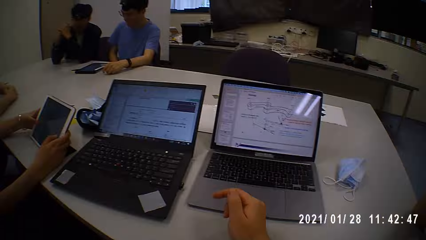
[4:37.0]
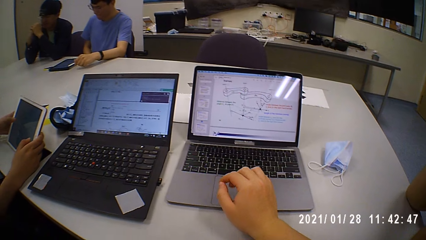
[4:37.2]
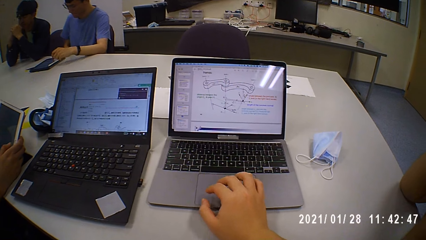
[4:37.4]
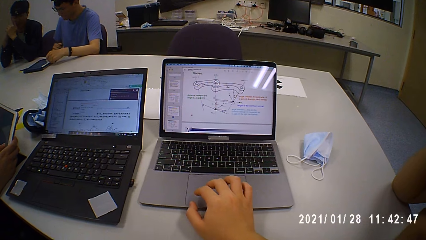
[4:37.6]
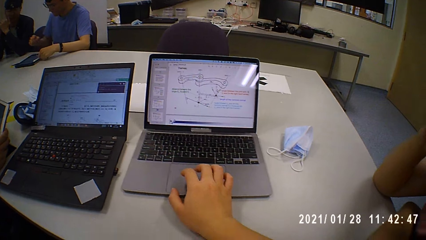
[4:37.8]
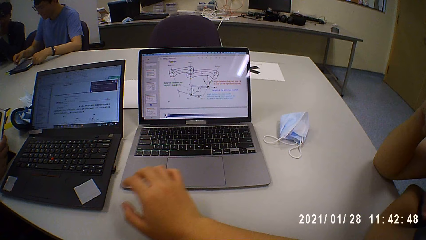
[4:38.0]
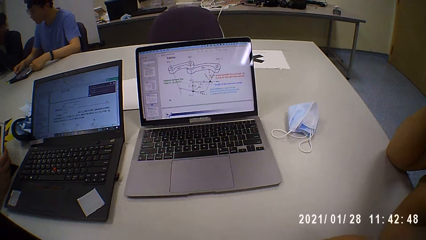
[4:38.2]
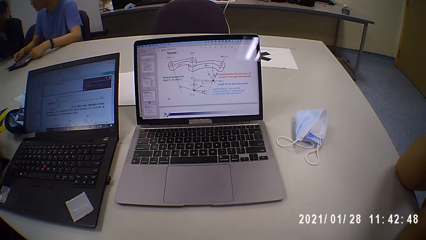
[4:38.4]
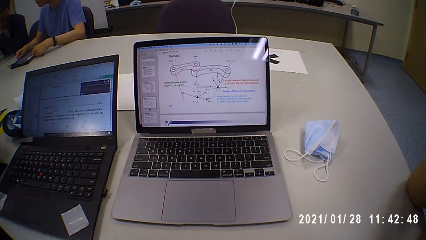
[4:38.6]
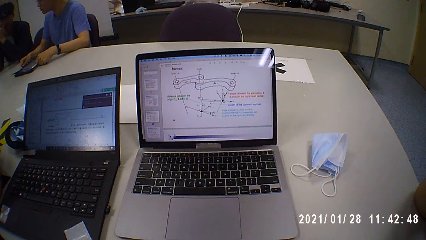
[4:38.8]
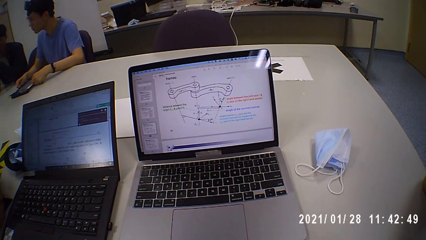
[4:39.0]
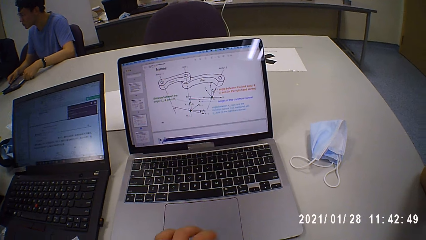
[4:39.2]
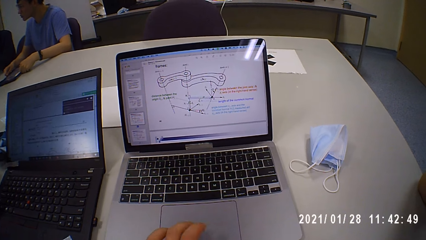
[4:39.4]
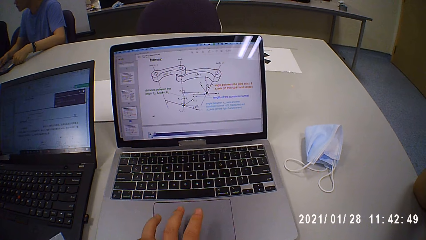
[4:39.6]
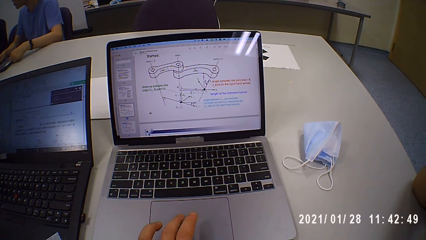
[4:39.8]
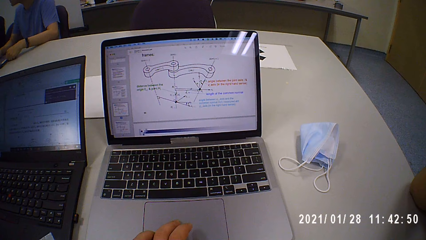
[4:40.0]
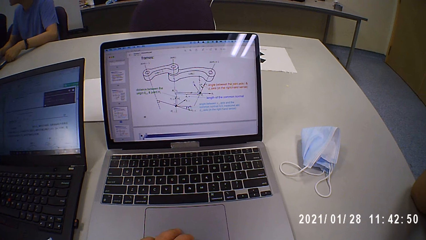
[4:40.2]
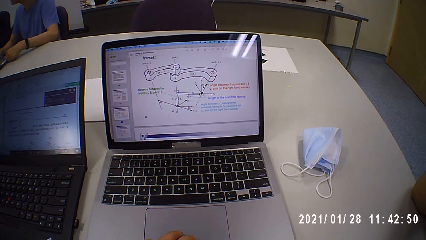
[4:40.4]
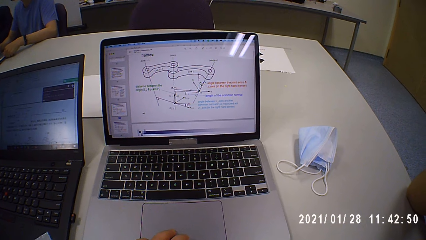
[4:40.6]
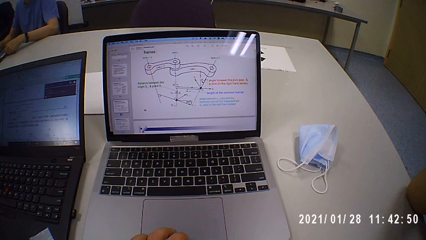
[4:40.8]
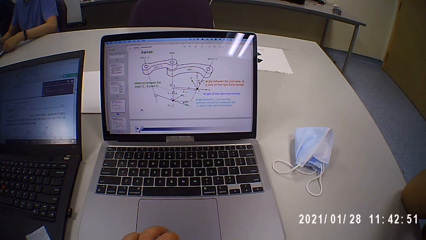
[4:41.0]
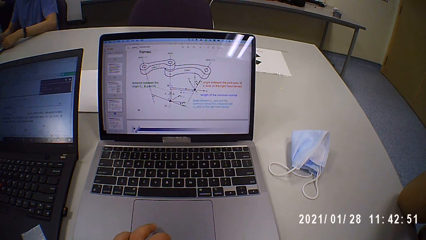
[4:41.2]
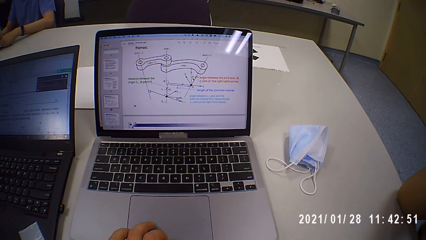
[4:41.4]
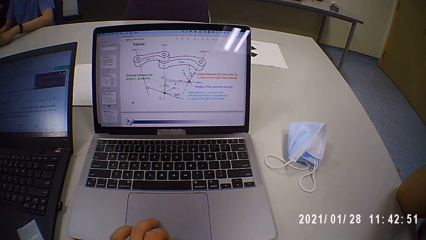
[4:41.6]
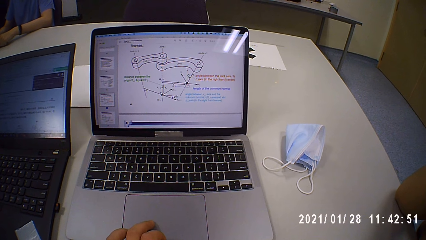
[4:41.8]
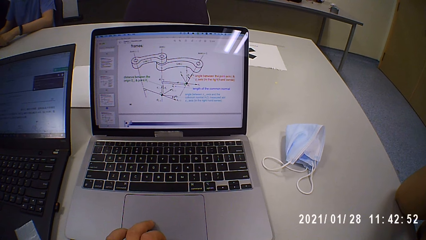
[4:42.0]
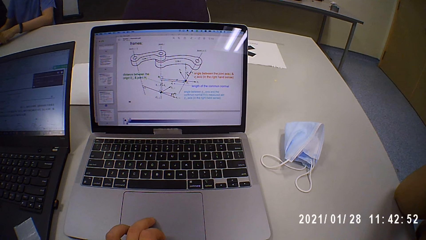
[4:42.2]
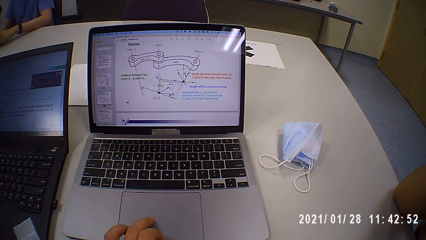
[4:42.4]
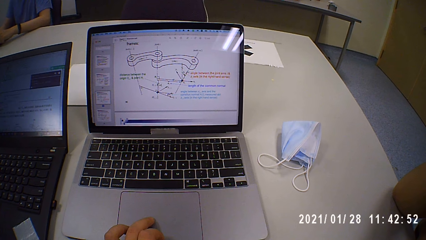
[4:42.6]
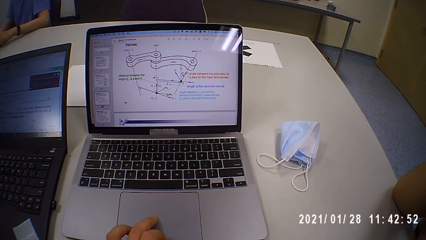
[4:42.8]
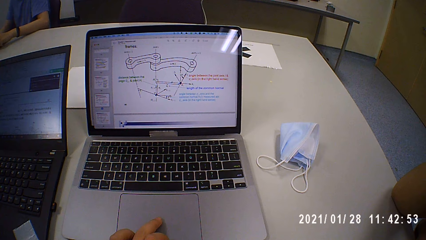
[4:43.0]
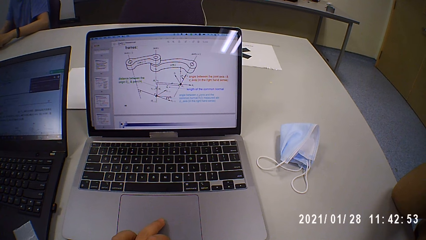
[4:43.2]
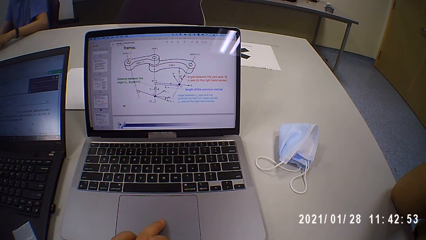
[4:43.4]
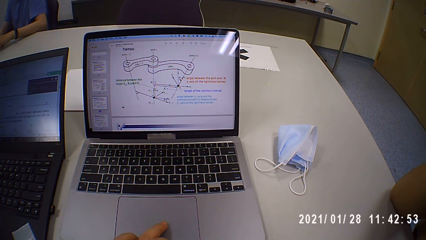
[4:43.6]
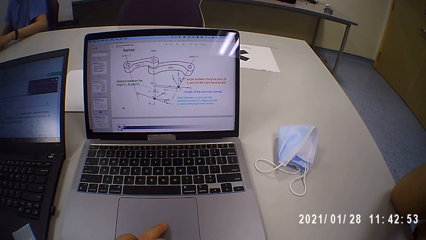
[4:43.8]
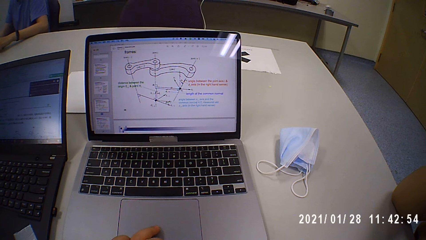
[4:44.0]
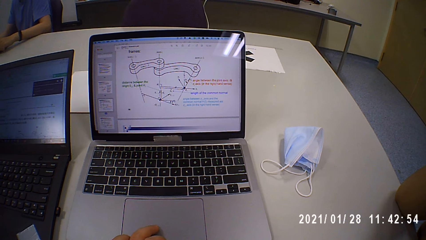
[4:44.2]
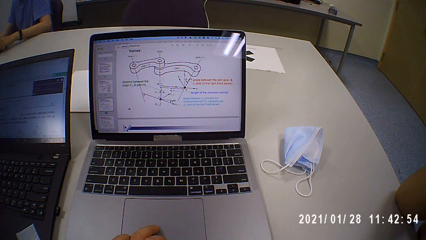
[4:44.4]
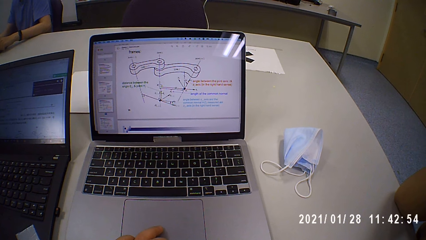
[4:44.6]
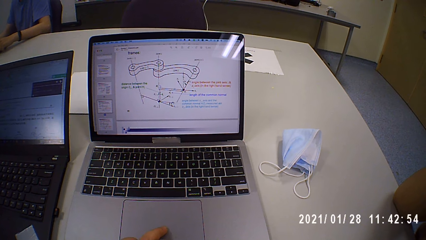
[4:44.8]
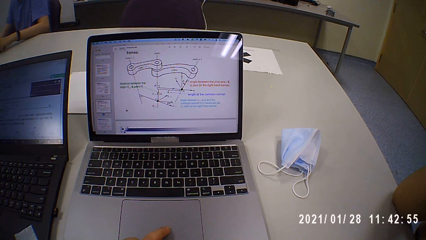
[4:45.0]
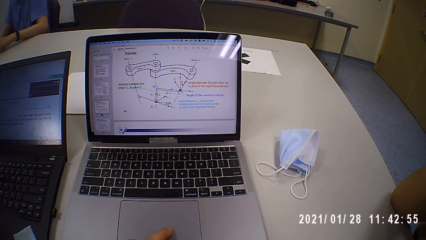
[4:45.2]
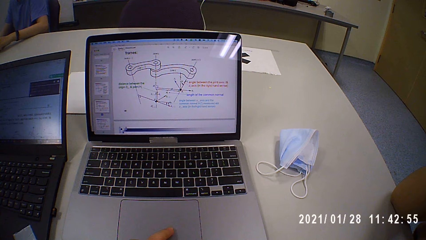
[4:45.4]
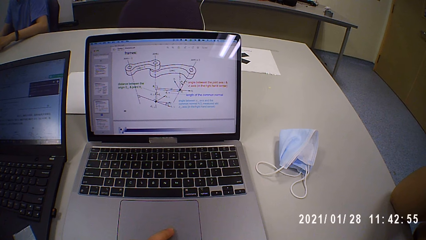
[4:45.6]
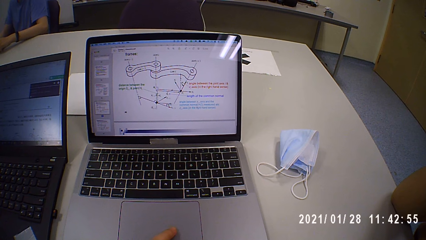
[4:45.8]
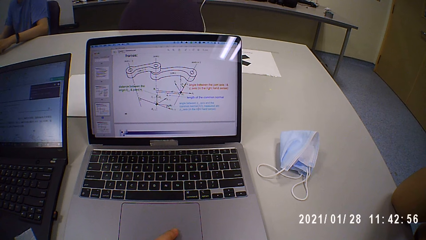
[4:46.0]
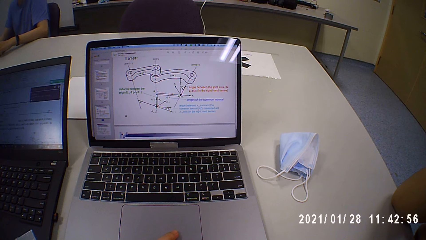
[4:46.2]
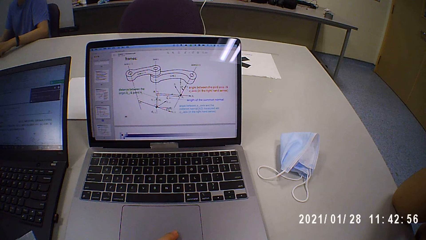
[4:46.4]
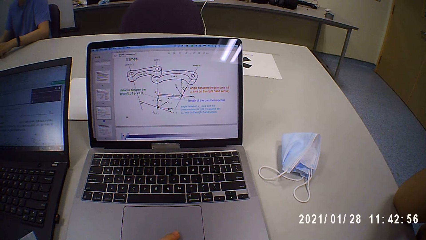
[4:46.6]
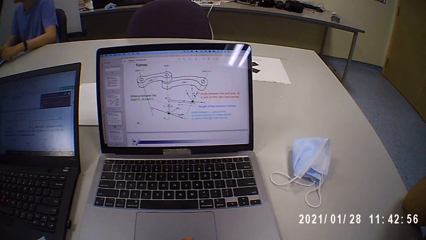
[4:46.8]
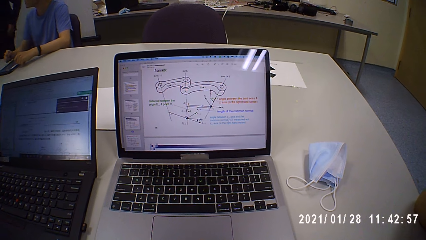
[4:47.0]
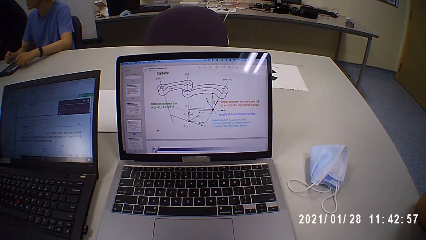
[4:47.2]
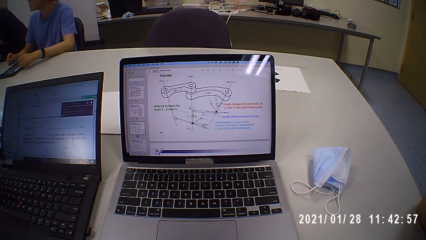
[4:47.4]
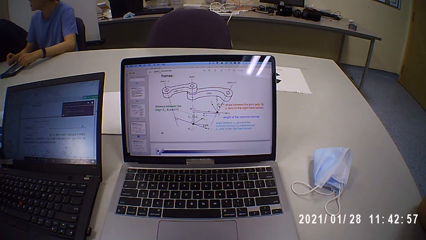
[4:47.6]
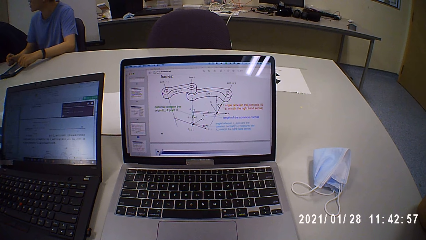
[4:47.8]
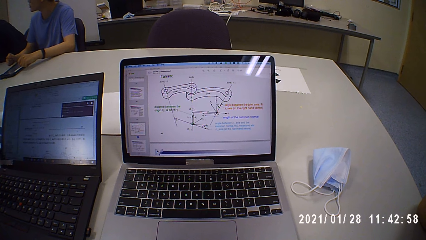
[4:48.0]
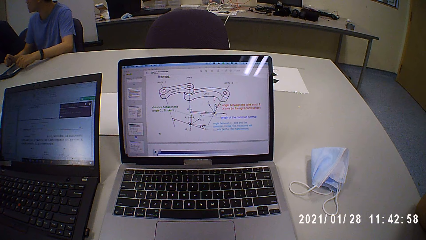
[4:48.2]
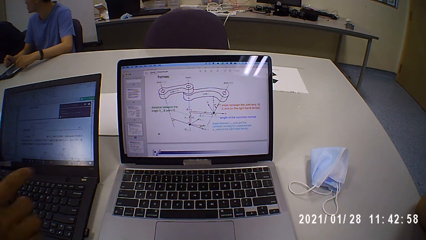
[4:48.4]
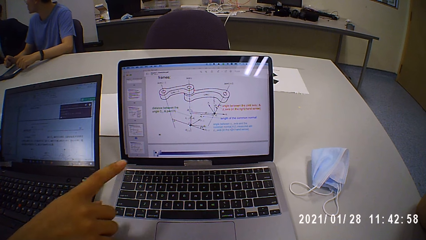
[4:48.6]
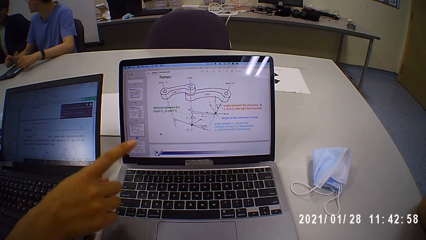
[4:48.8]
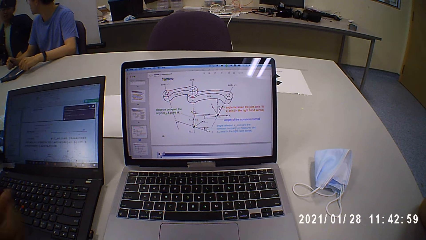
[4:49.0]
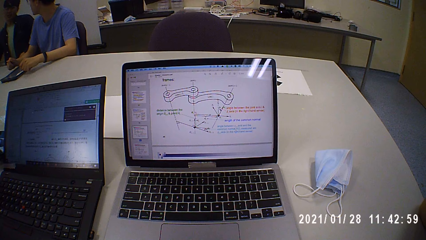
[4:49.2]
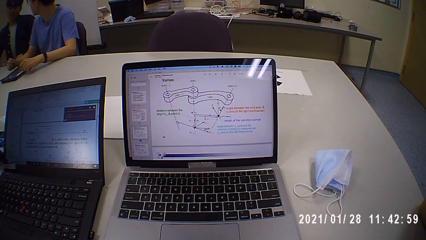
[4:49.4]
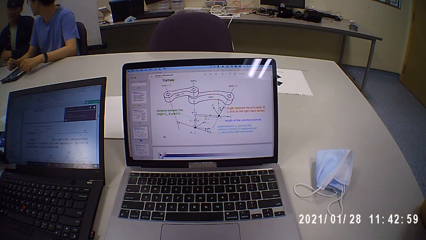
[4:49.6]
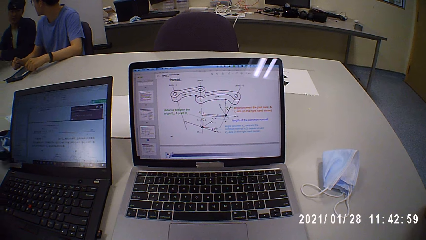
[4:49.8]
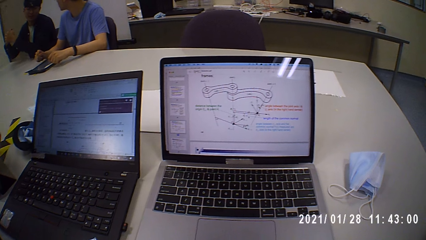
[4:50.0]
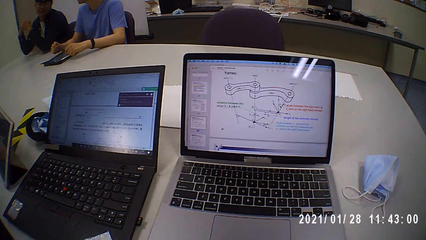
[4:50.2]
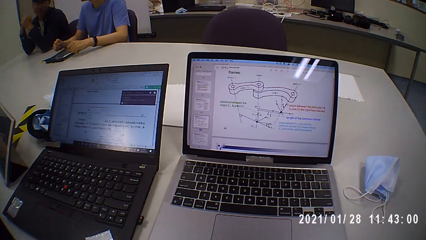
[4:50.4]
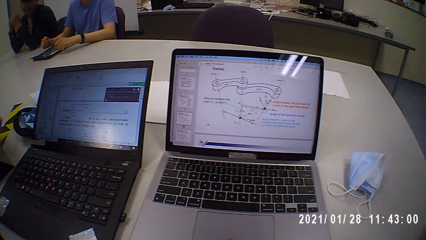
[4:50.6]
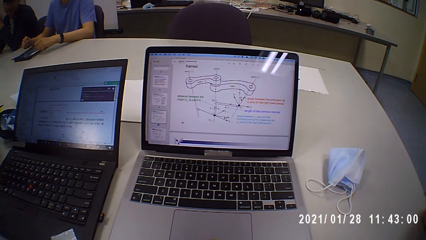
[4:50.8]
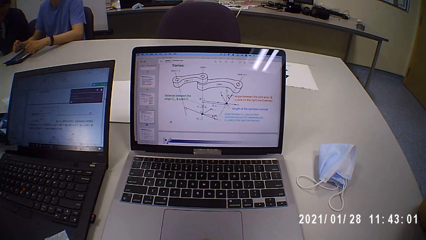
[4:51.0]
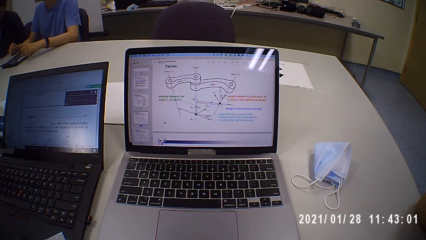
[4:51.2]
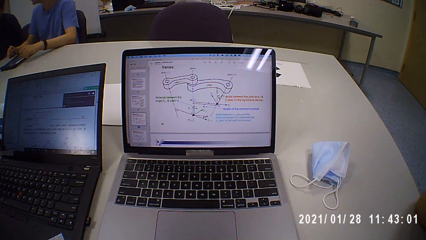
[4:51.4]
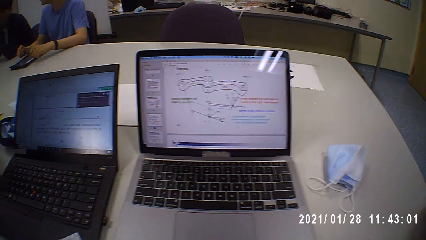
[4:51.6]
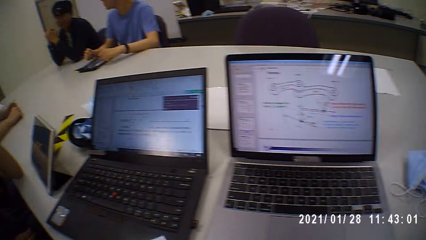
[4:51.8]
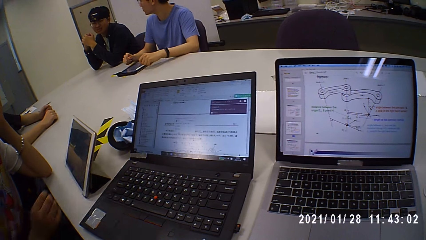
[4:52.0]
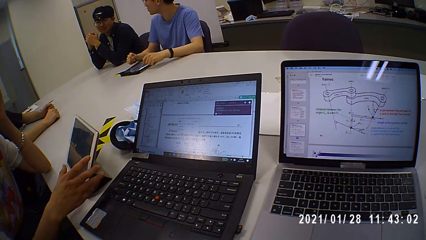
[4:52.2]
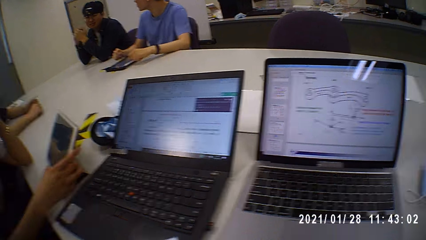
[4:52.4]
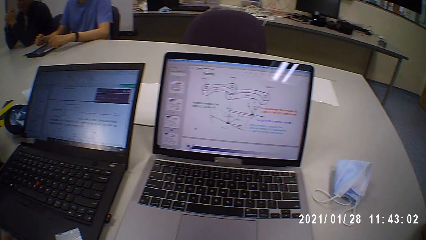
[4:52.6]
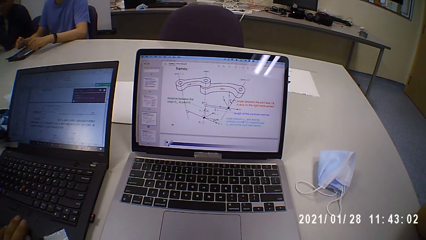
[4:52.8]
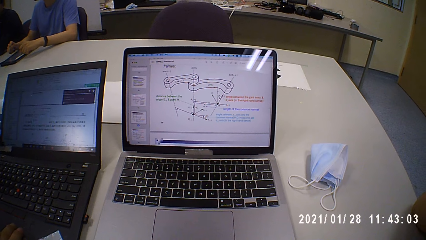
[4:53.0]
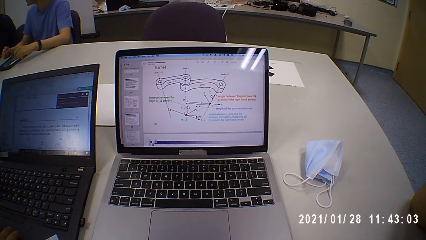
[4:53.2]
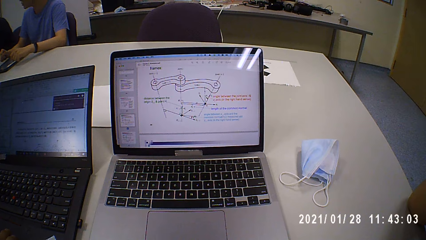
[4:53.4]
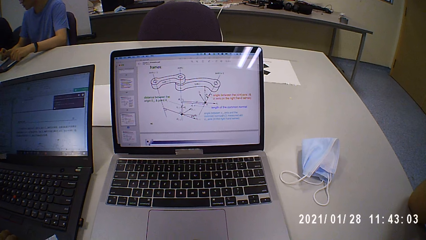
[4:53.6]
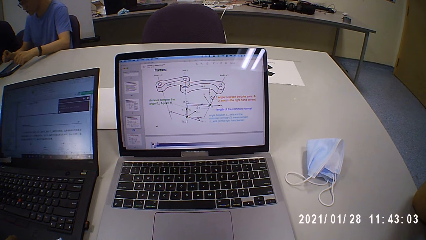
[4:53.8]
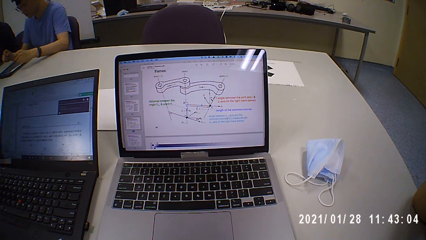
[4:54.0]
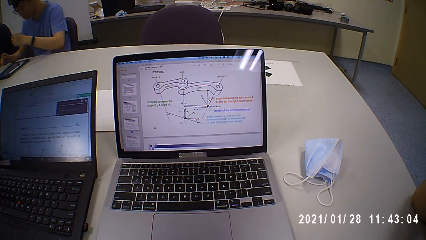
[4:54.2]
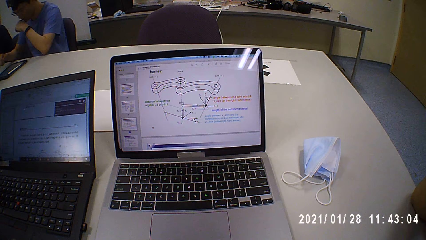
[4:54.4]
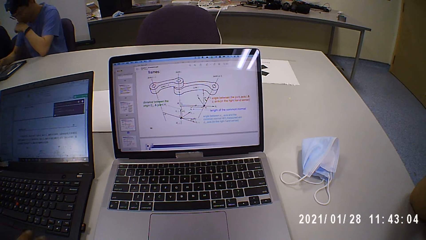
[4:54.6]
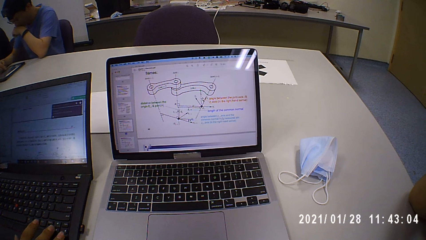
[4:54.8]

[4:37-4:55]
The camera wearer touches the laptop touchpad and talks to a man. A person grabs the tablet. The camera wearer touches the laptop touchpad, talks to the man and looks at the laptop. Another person sits down. The man talks to the camera wearer and points at the laptop. The camera wearer talks to the man. A woman touches the tablet.
